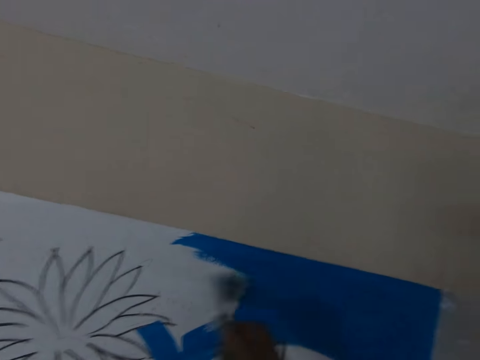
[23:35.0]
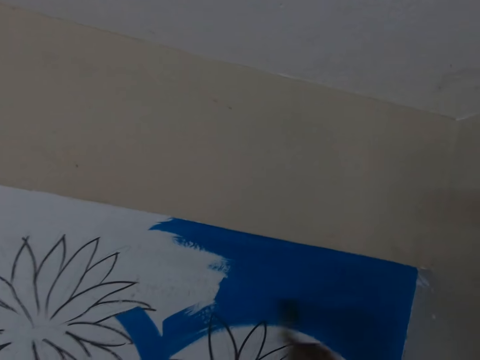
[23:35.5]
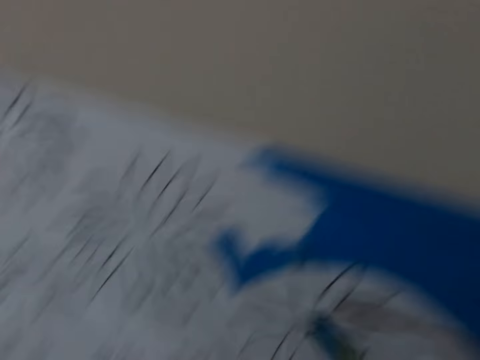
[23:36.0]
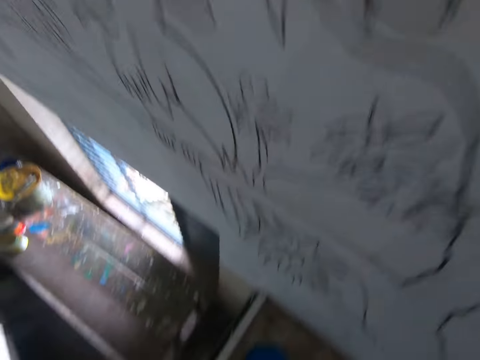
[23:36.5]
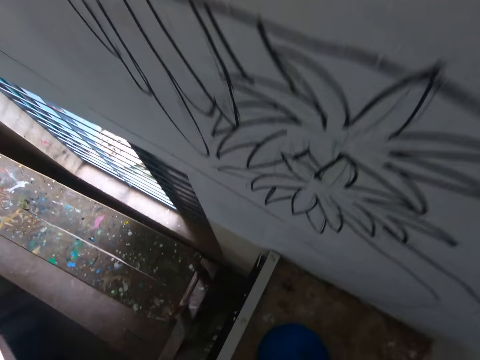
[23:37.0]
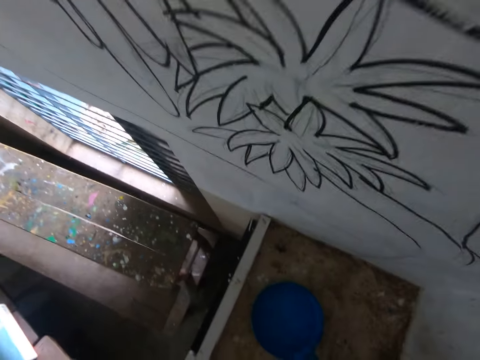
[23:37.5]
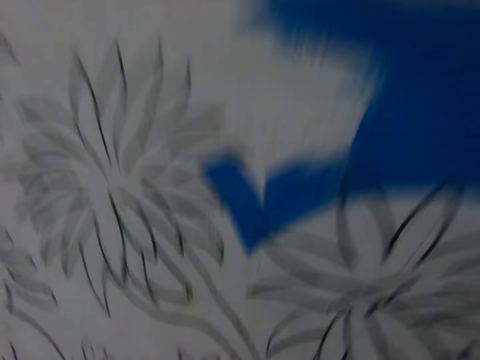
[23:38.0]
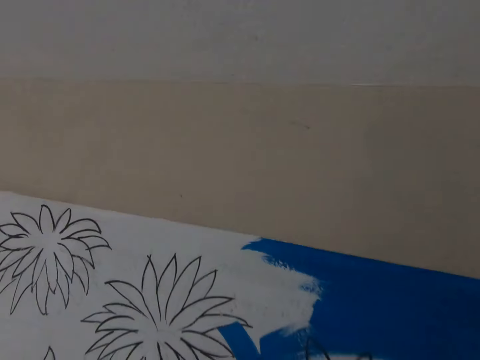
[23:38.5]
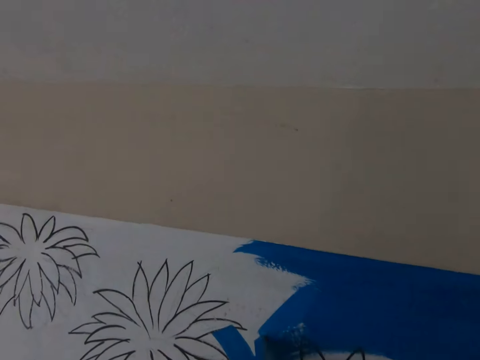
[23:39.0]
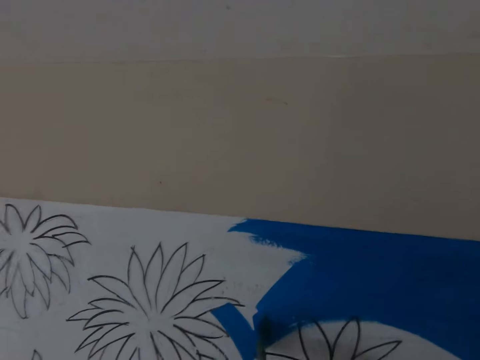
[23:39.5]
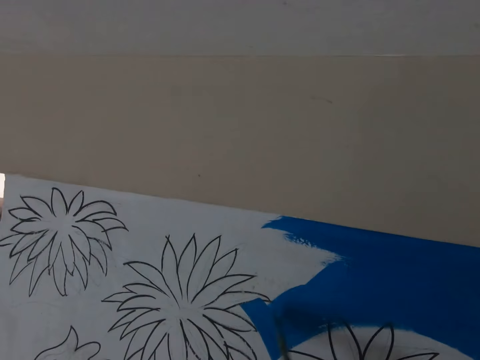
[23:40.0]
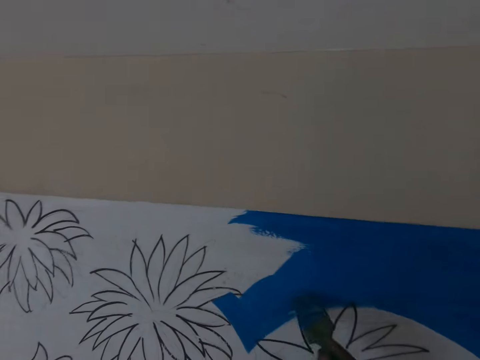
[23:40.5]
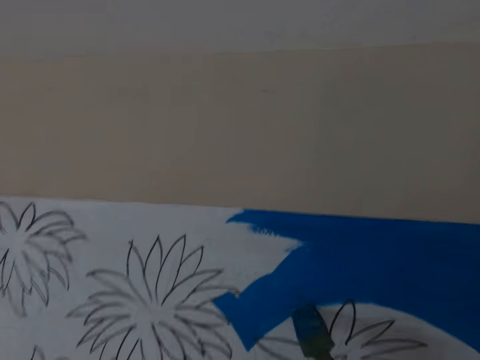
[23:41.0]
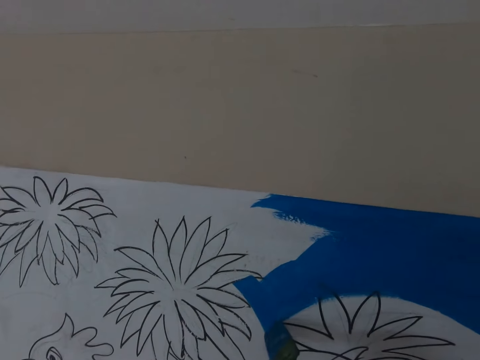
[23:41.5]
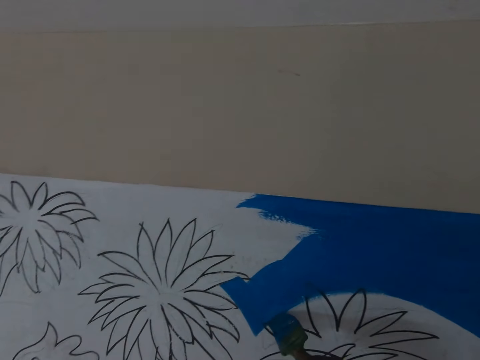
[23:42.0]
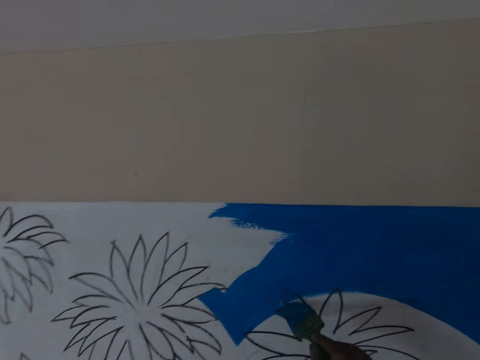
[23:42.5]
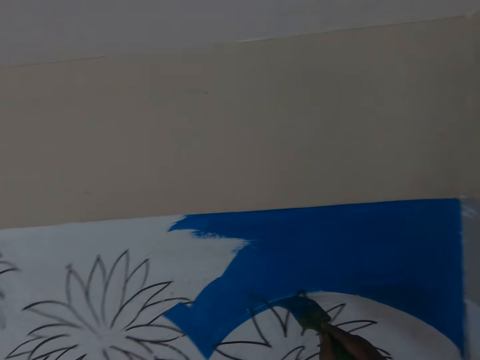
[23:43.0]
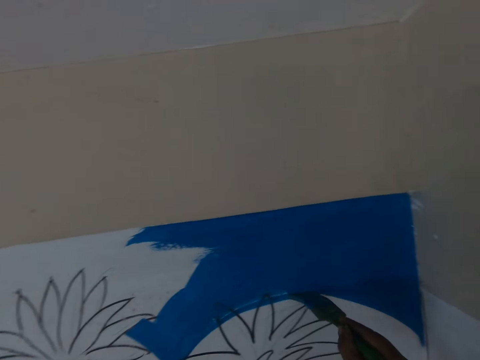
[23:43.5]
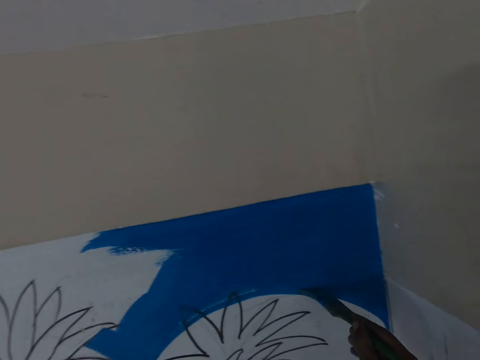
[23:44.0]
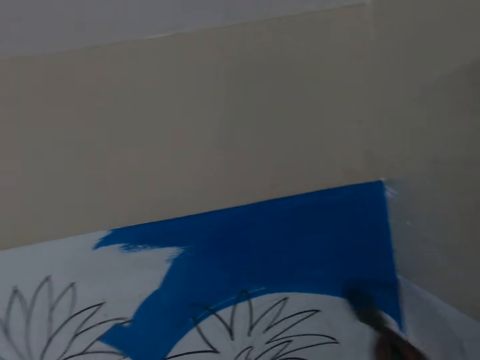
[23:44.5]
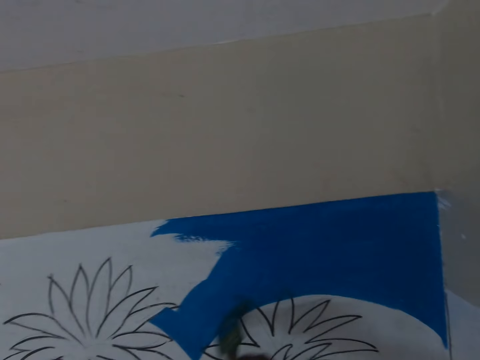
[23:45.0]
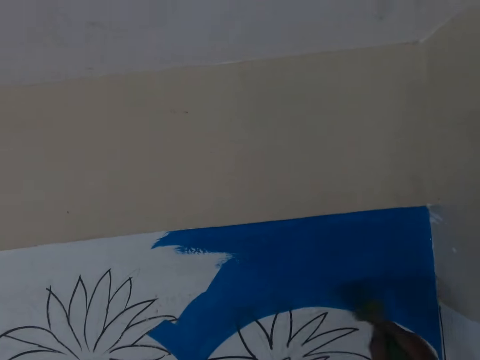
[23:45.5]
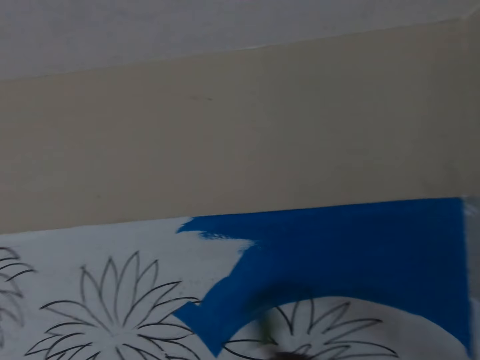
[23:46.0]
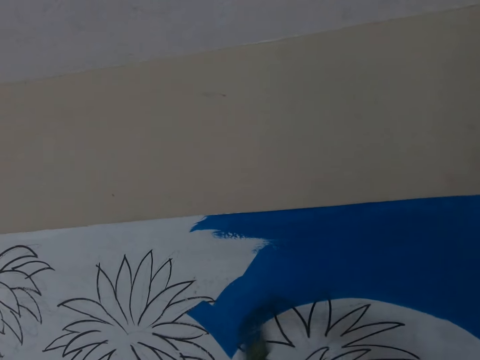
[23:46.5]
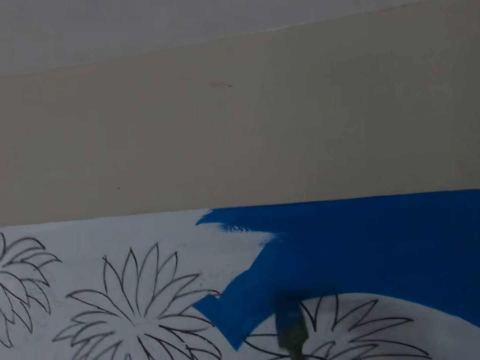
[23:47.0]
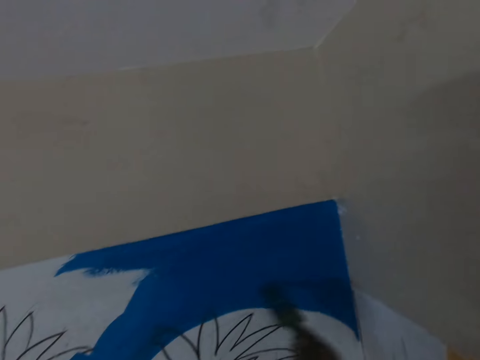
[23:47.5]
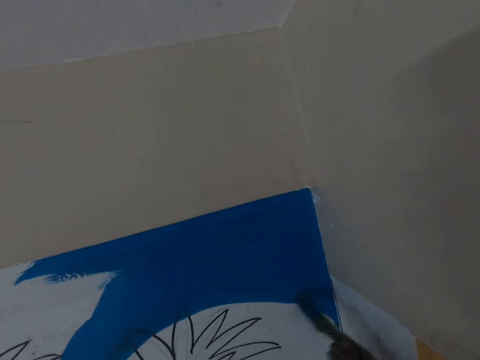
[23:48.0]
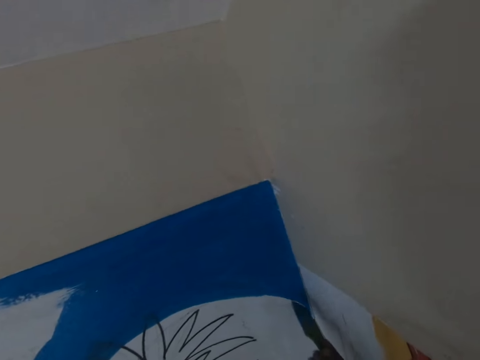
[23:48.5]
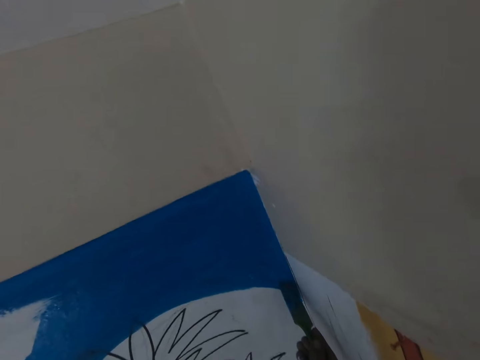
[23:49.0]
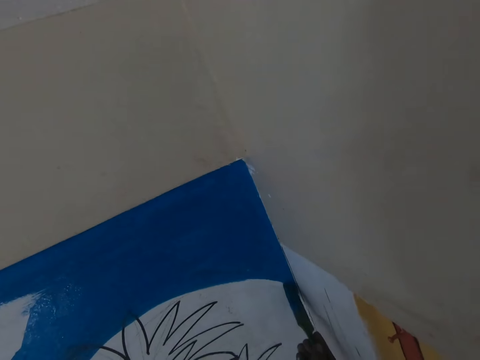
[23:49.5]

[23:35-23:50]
The camera wearer dips the paint brush in the paint can. They paint a drawing on the wall with the brush.

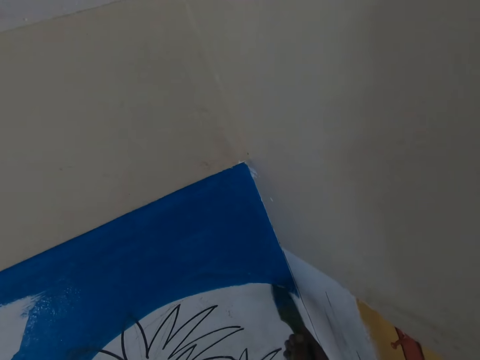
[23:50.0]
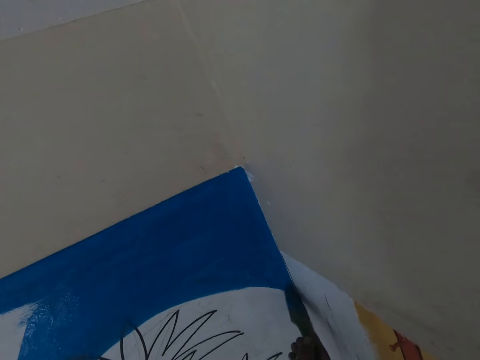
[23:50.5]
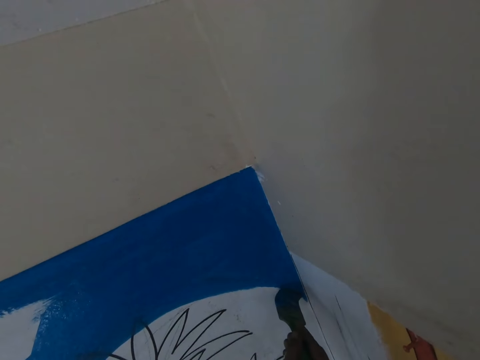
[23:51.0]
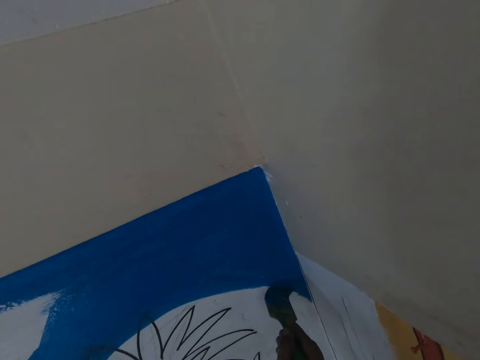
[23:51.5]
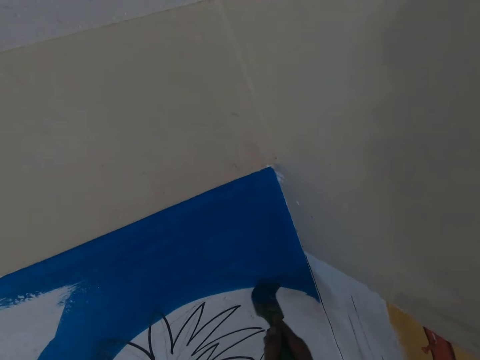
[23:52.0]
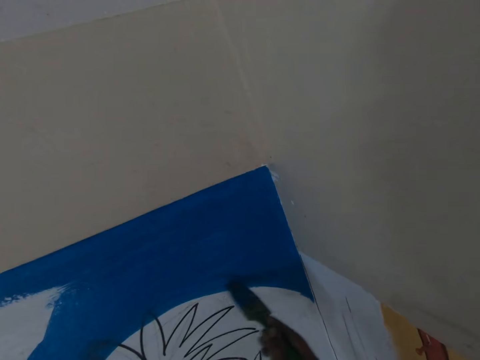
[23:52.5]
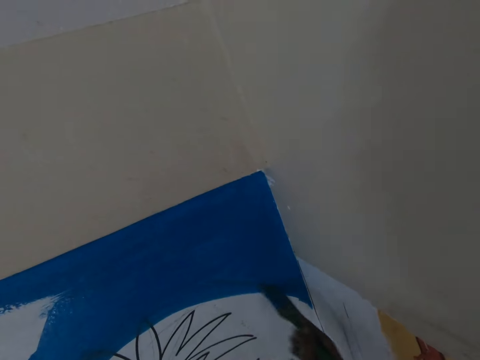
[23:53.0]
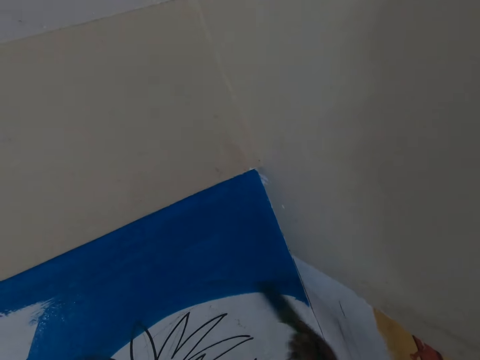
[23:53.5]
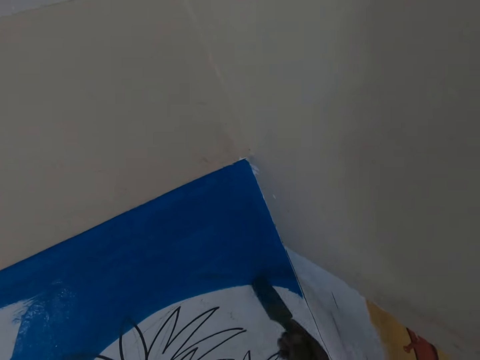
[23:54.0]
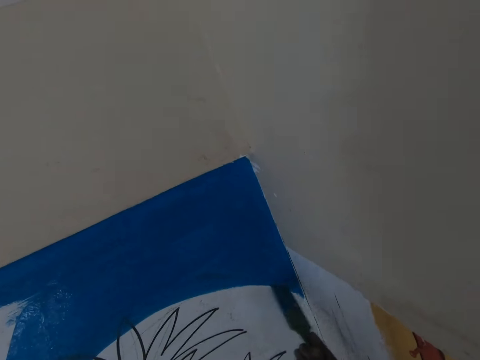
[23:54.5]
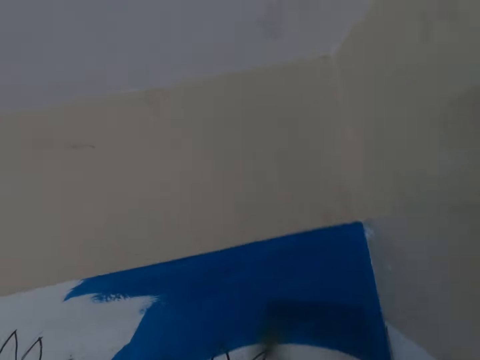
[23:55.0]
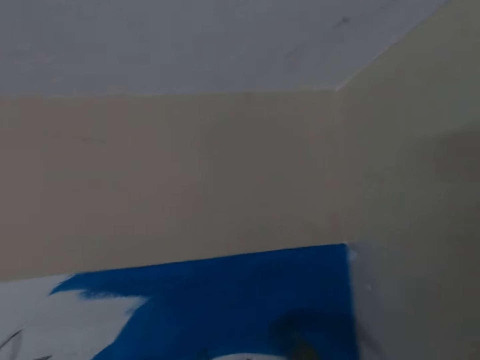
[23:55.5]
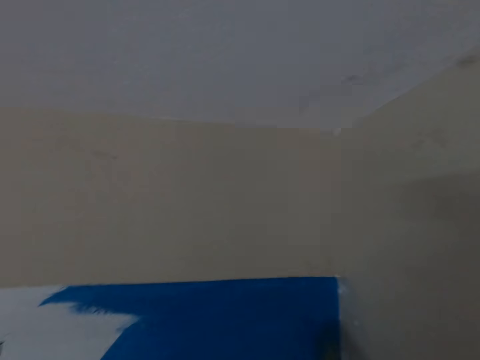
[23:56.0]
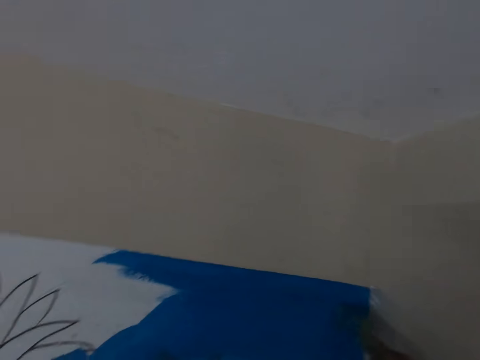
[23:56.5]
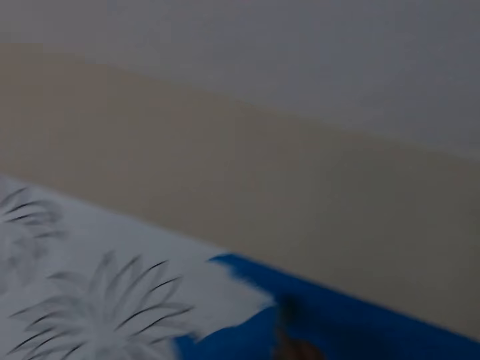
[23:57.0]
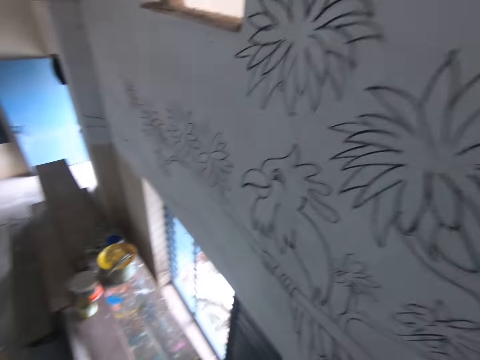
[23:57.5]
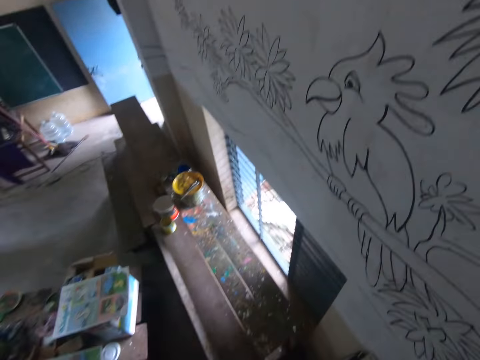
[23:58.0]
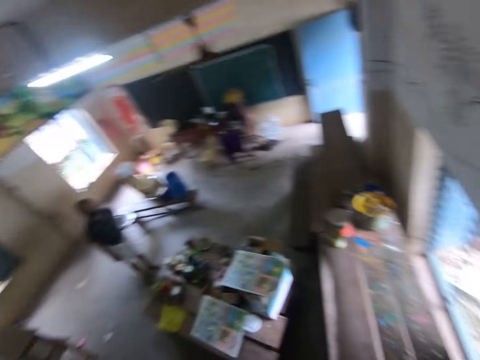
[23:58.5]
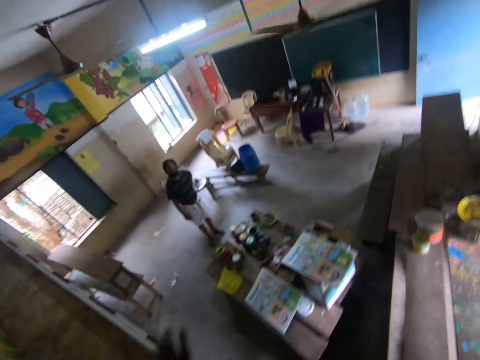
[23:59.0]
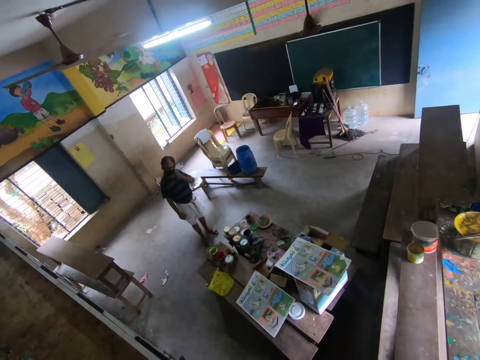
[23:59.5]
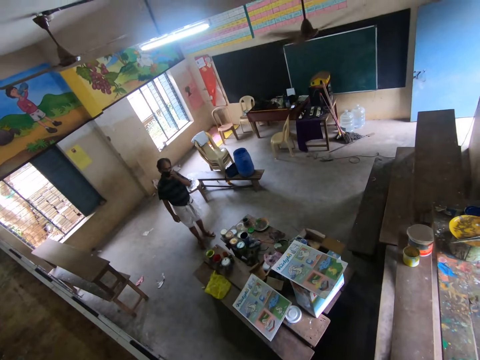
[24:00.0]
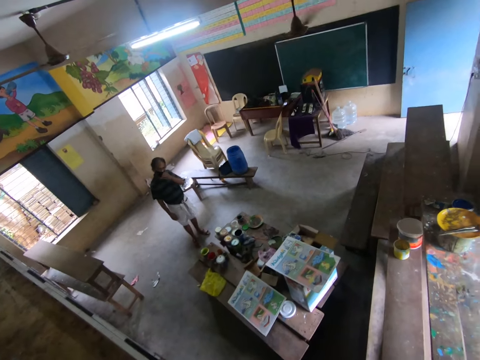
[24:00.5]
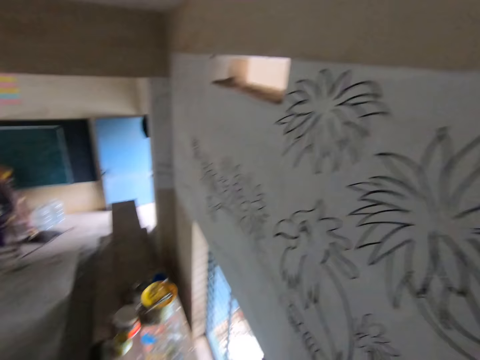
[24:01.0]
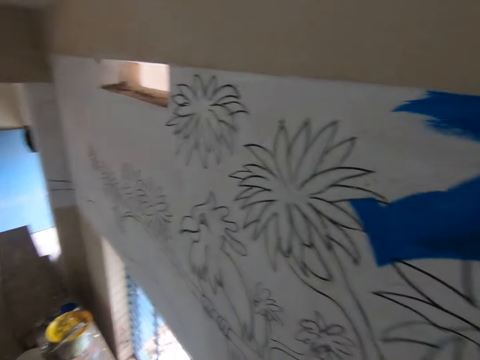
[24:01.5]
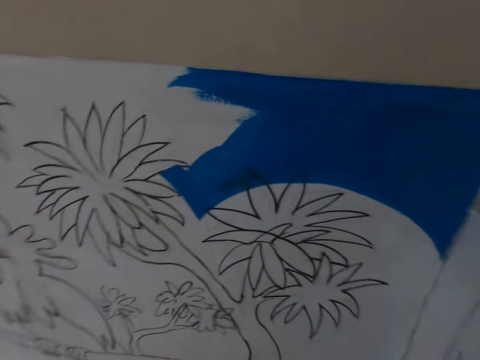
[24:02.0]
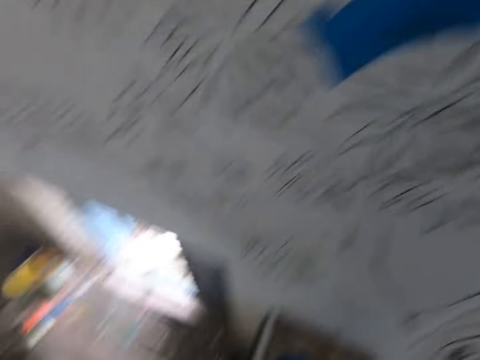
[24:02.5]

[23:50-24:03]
The camera wearer looks behind at a man. They converse with the man.
